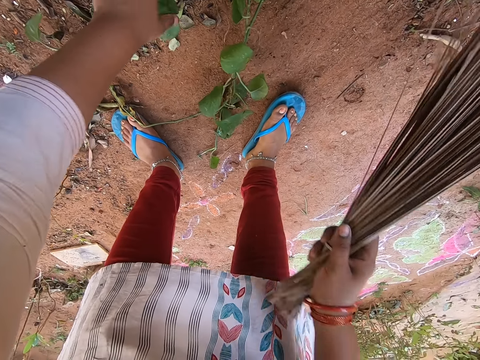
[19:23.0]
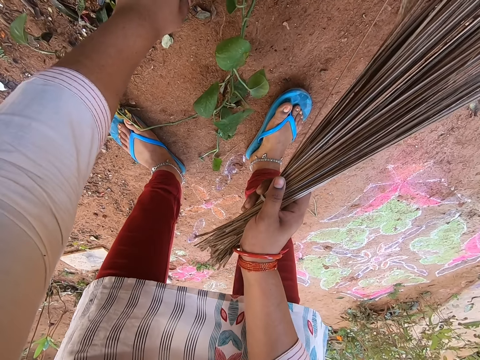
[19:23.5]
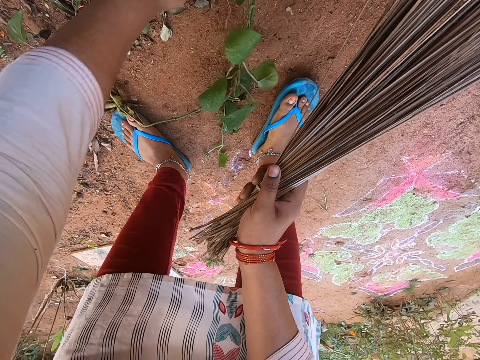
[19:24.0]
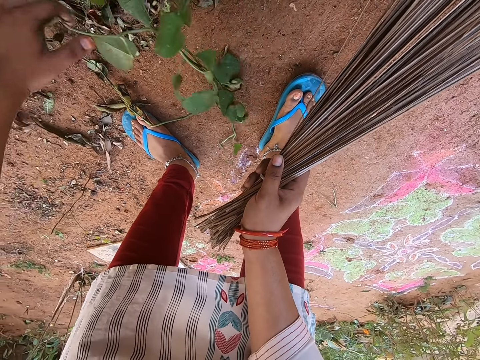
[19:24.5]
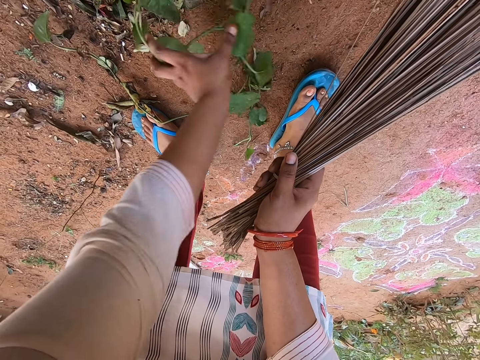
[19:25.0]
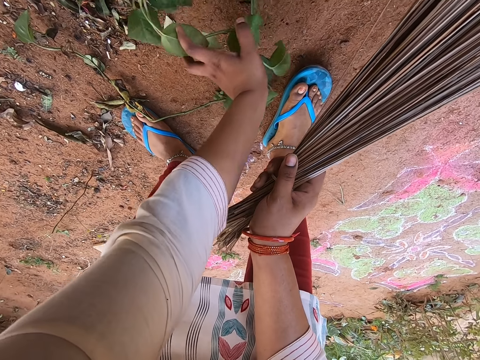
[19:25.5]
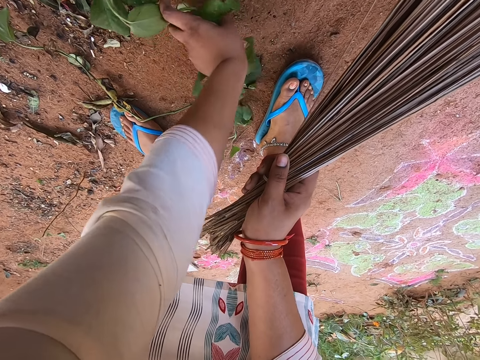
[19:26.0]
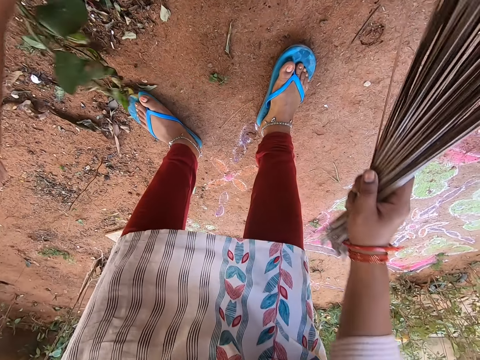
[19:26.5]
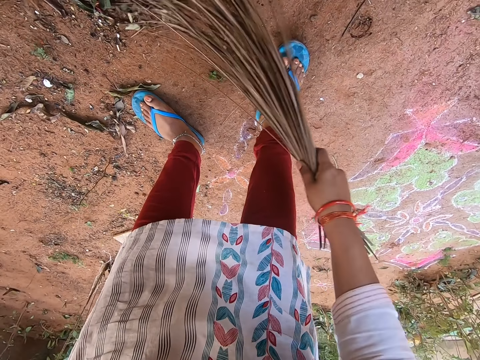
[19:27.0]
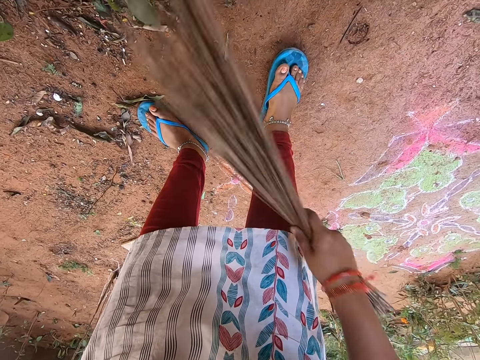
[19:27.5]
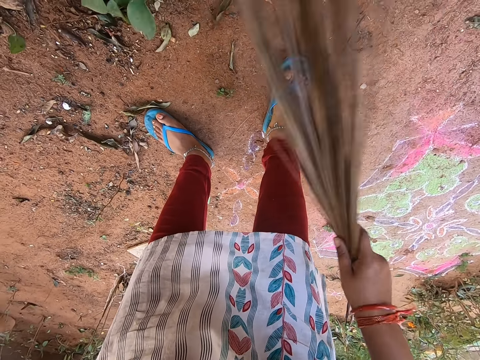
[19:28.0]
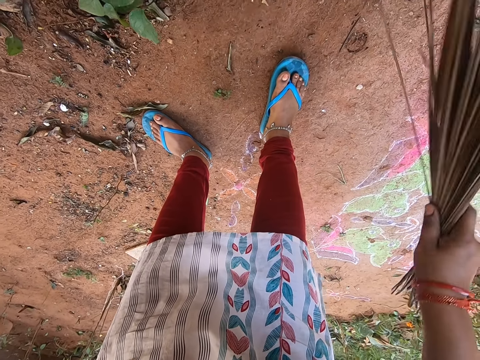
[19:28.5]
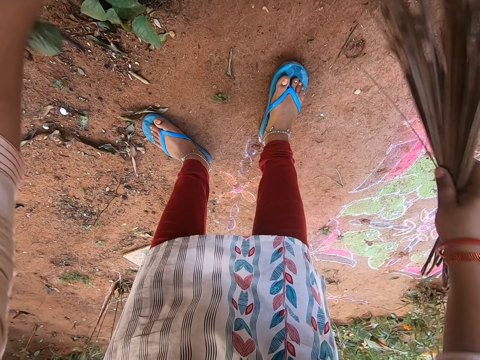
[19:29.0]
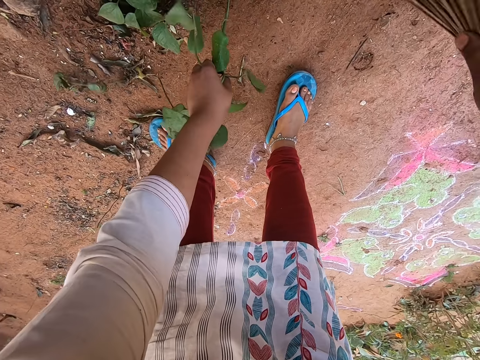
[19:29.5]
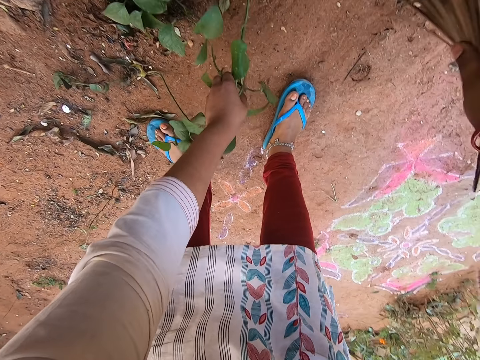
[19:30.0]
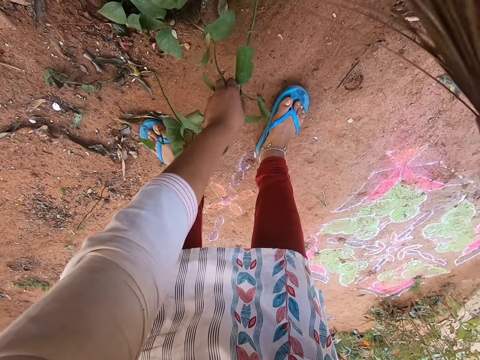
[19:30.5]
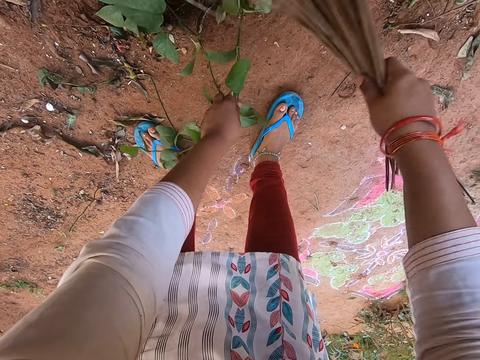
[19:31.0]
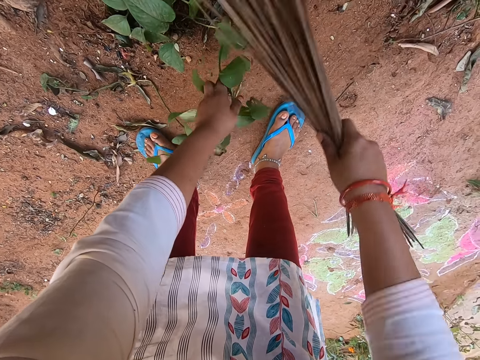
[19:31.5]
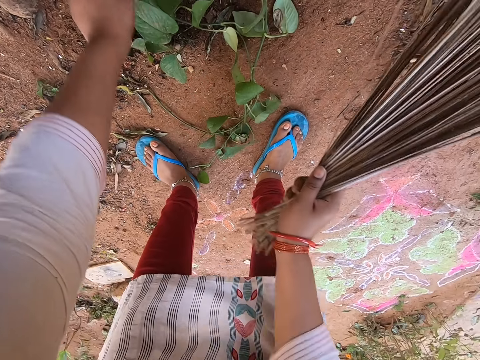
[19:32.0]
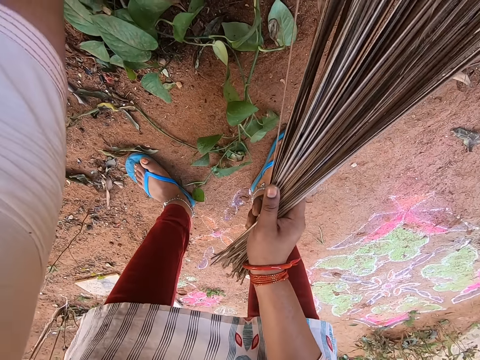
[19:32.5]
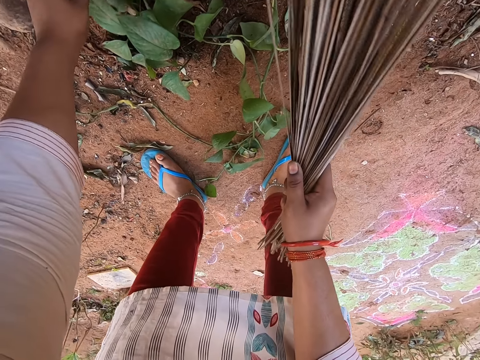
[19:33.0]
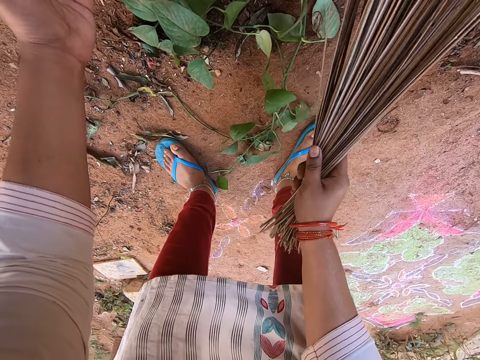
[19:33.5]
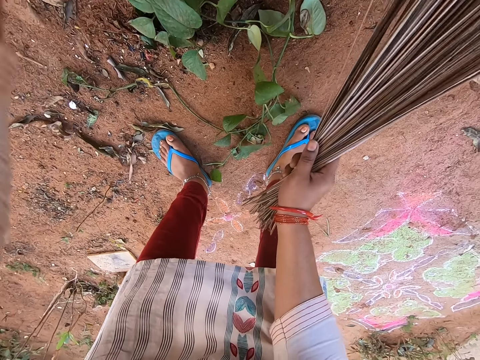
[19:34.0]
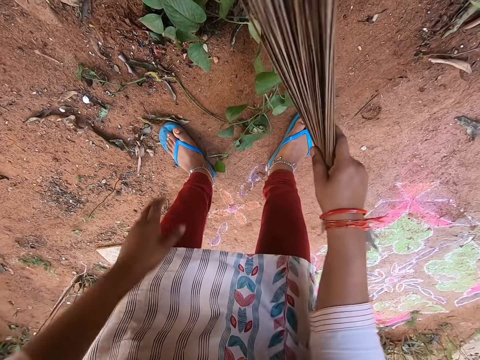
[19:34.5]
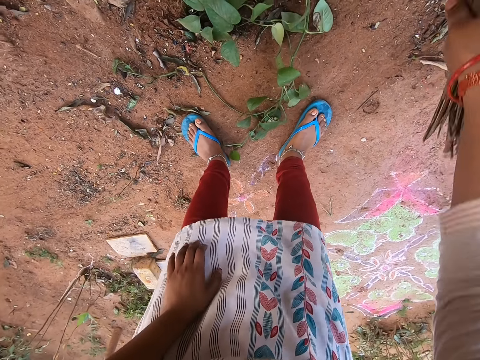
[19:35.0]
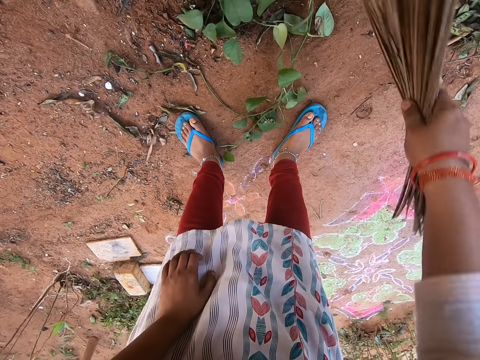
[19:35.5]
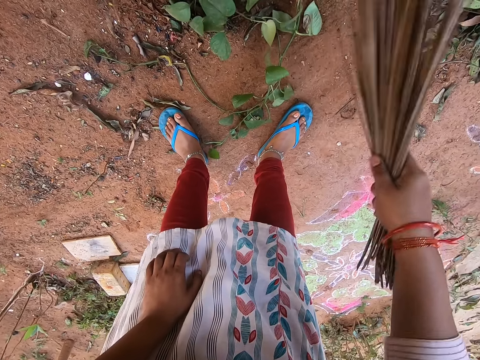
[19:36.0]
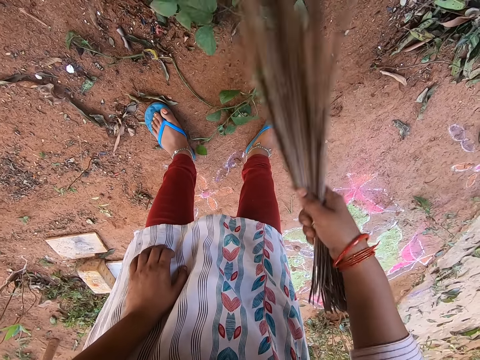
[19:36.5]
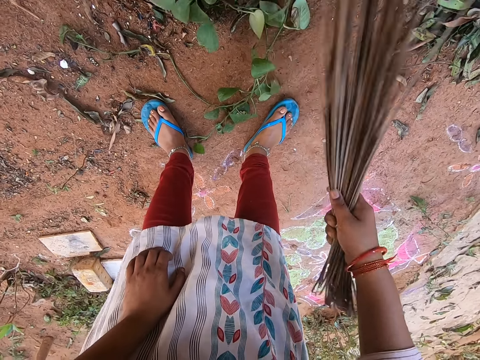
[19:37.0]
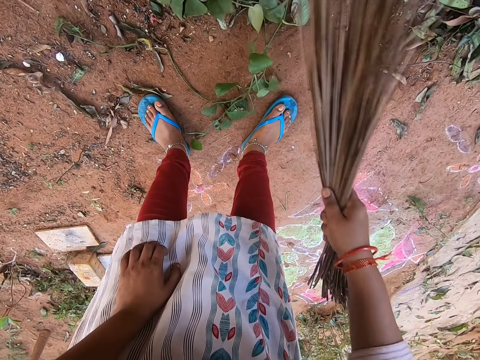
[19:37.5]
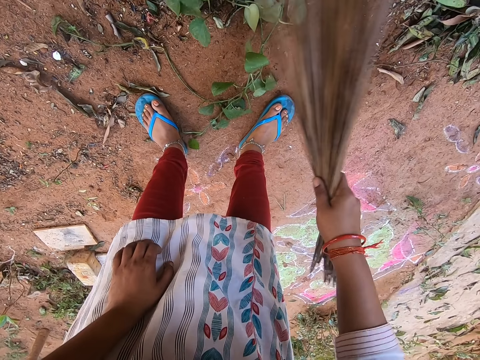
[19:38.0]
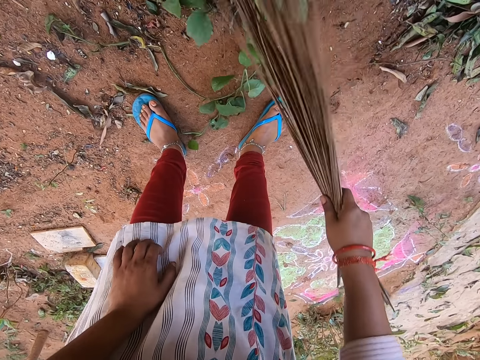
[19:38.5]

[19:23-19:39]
The camera wearer raises the plant from the ground with her left hand. She sweeps the leaves on the ground with the broom in her right hand. She drops the plant on the ground with her left hand. She touches the plant on the ground with her left hand. She sweeps the leaves on the ground with the broom in her right hand.

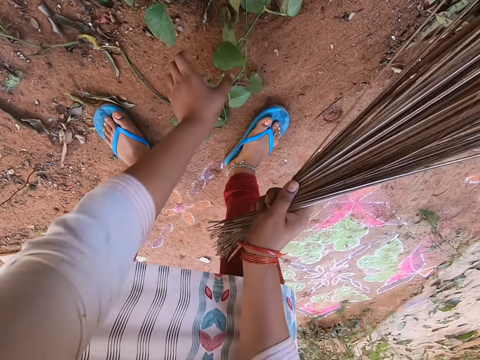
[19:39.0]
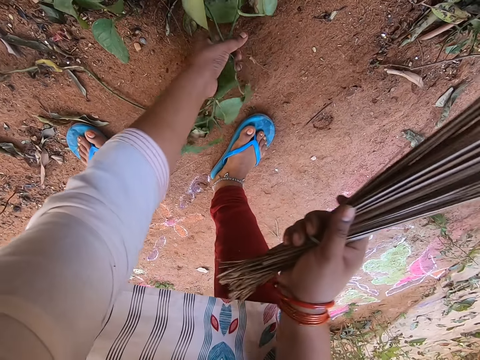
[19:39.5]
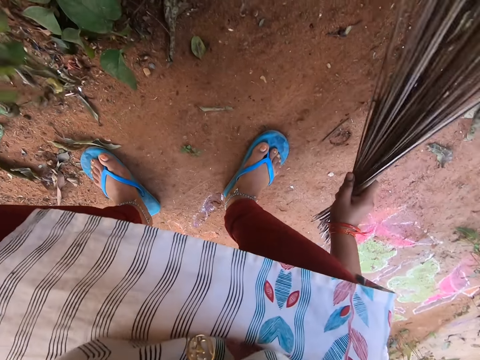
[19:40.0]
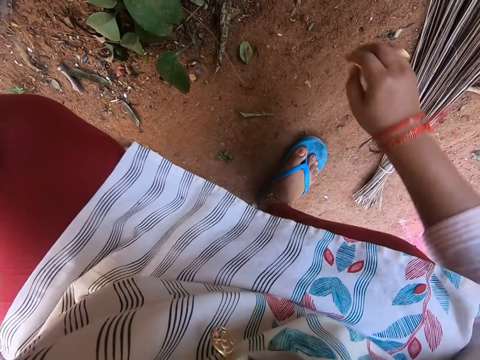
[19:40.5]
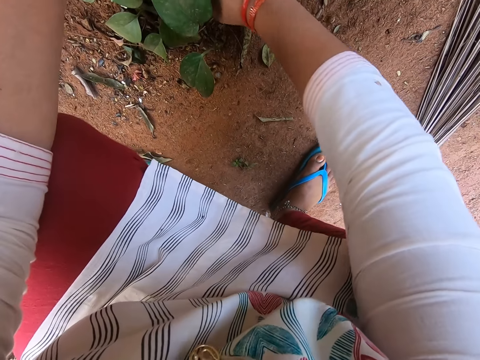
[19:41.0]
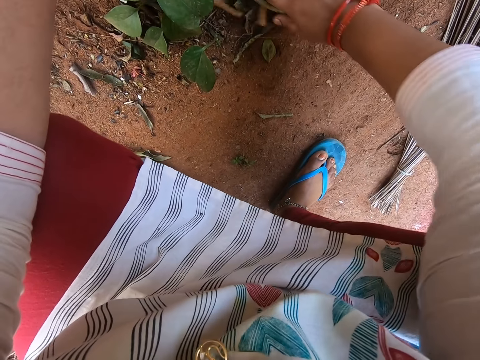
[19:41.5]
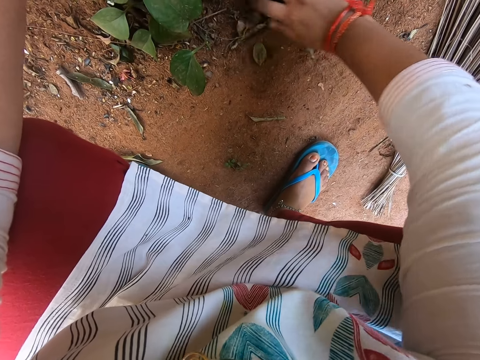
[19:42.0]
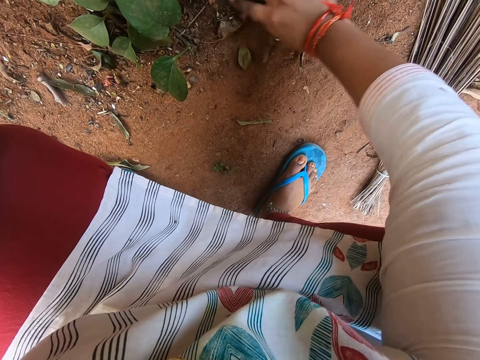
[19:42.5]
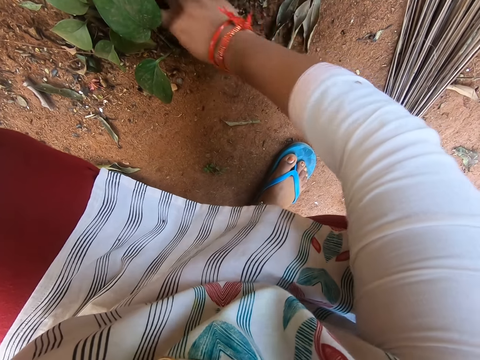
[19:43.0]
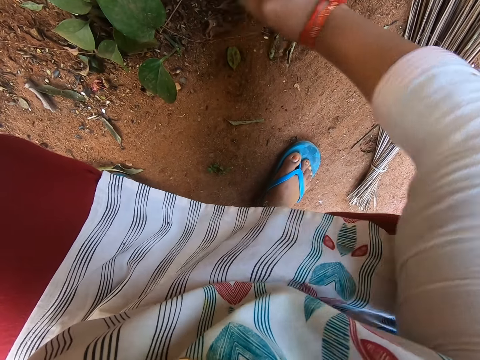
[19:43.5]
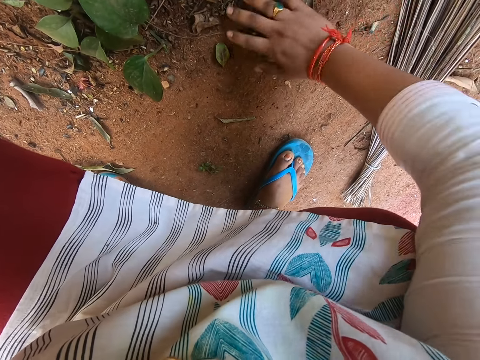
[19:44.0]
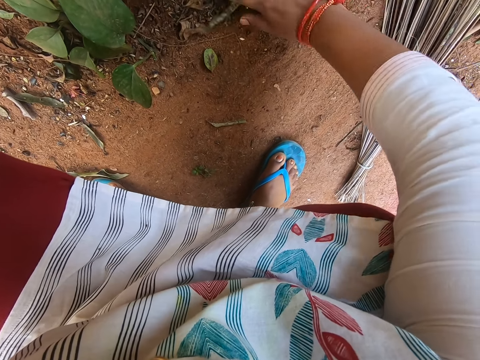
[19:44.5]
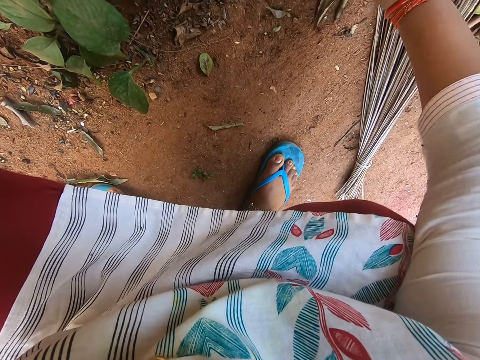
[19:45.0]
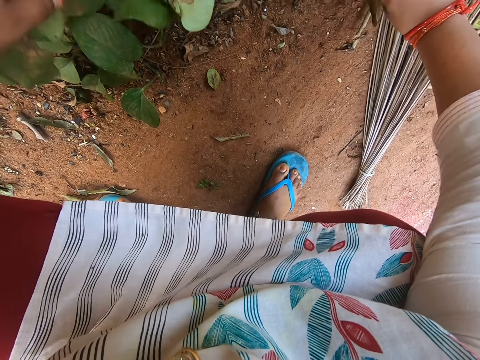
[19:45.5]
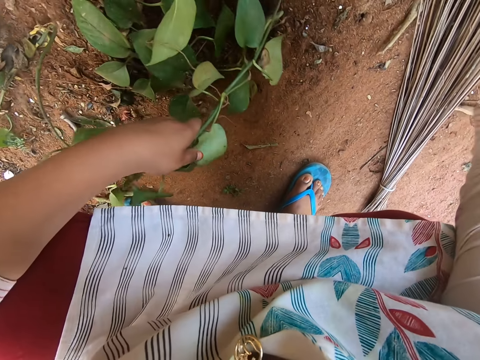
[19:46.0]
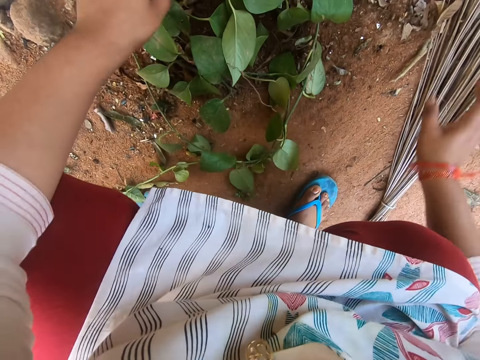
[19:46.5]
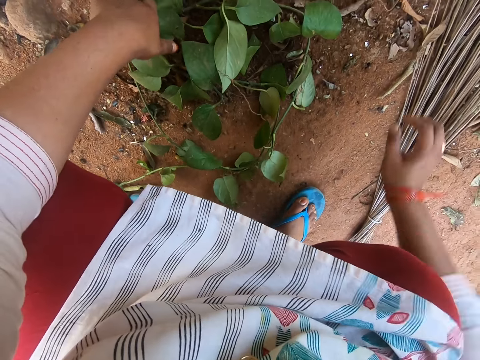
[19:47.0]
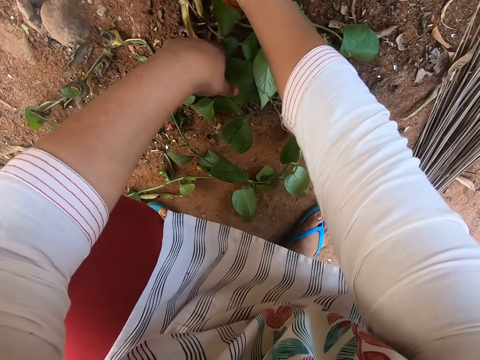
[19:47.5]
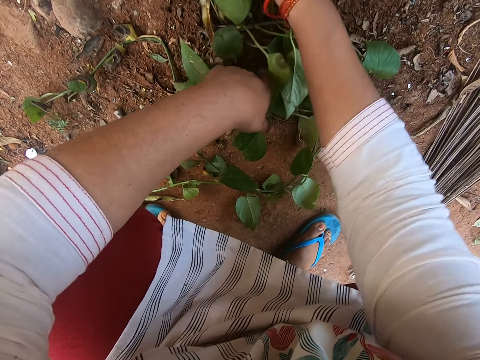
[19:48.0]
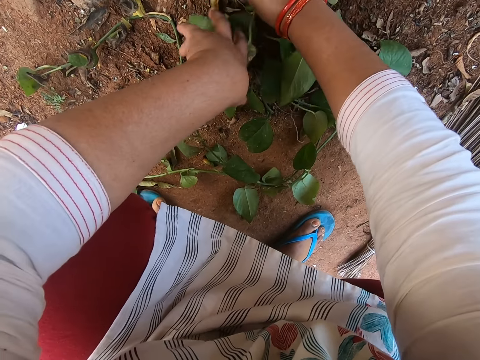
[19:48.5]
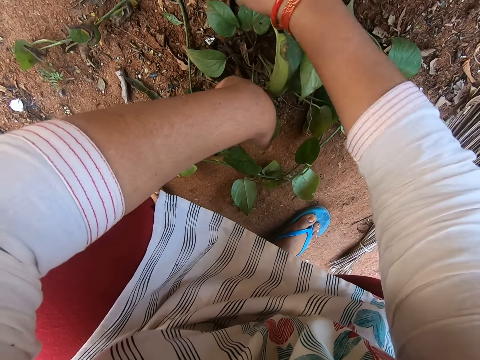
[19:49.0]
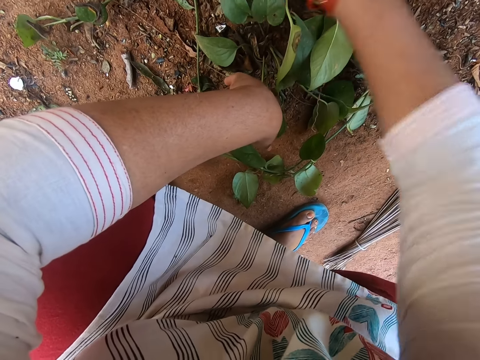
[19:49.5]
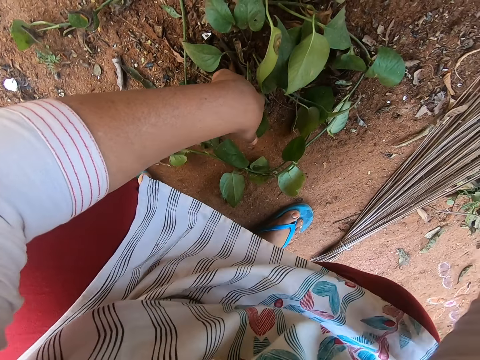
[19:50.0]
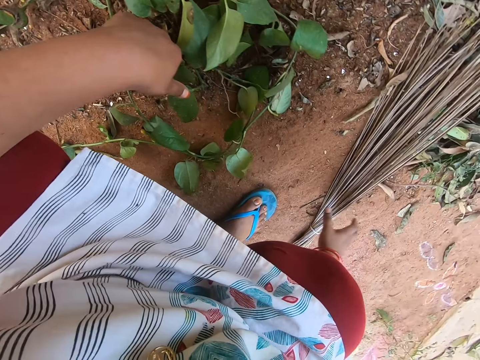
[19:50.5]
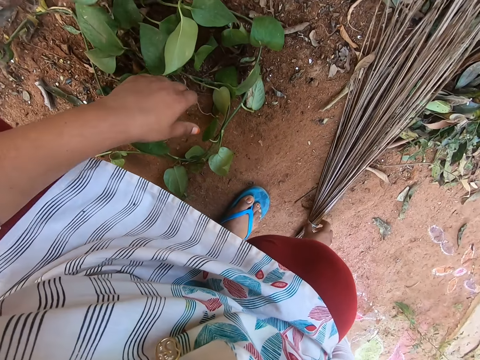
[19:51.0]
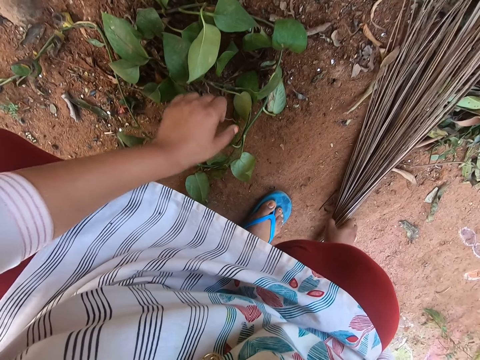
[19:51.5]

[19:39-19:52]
The camera wearer raises the plant from the ground with her left hand. She drops the broom on the ground with her right hand. She sweeps leaves from under the plant in her left hand with her right hand. She jolts the leaves. She drops the plant in her left hand onto the ground. She picks the leaves around the plant on the ground with her right hand. She takes the broom from the ground with her right hand.
